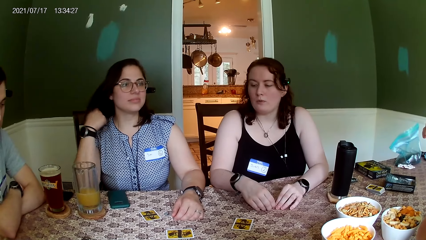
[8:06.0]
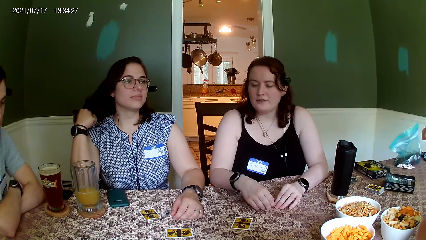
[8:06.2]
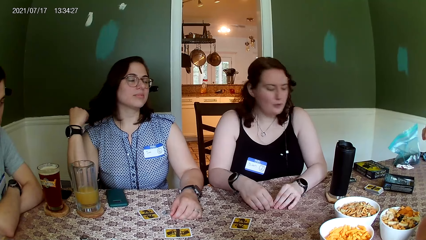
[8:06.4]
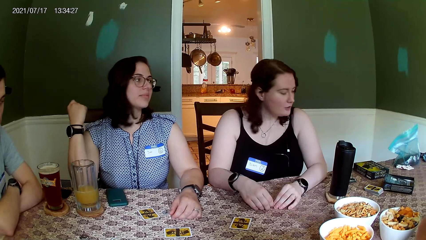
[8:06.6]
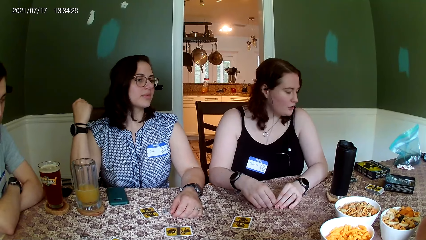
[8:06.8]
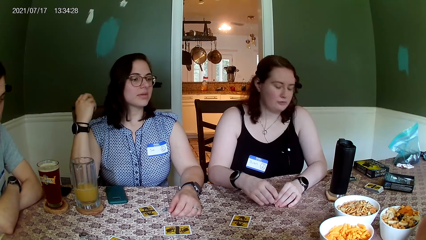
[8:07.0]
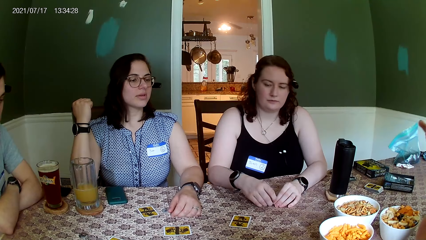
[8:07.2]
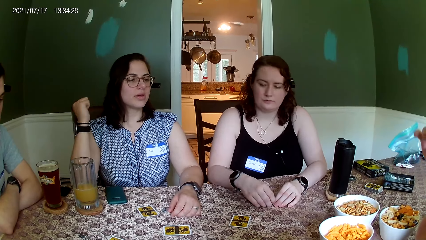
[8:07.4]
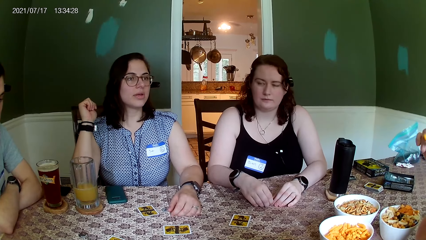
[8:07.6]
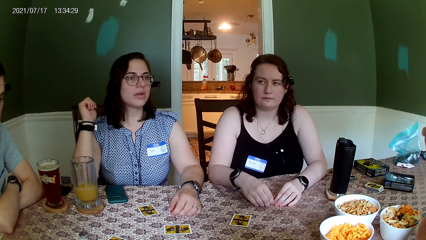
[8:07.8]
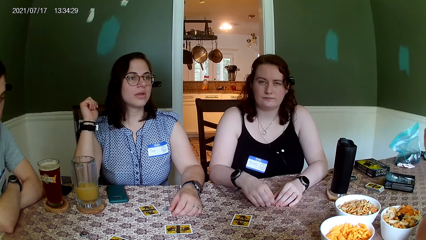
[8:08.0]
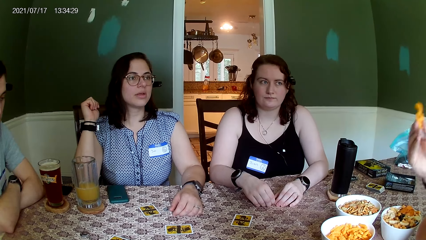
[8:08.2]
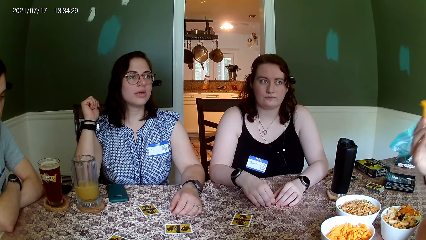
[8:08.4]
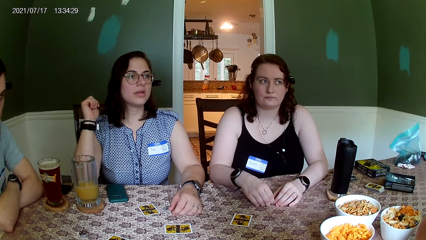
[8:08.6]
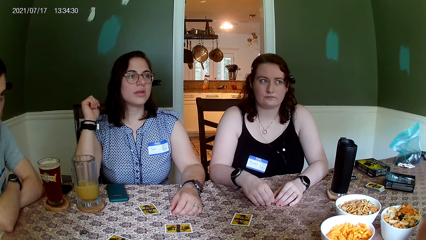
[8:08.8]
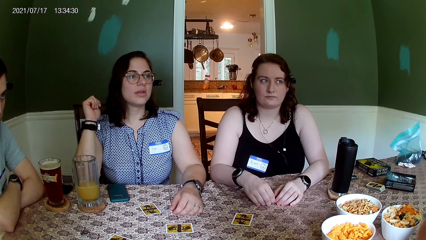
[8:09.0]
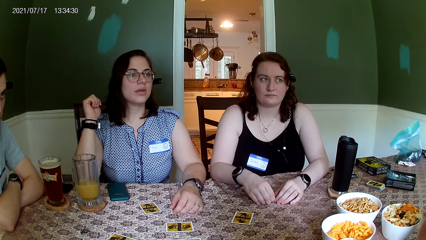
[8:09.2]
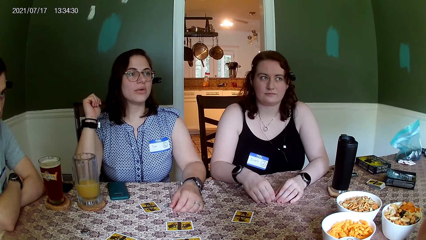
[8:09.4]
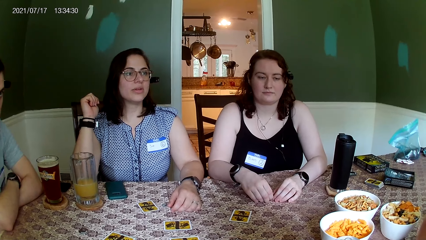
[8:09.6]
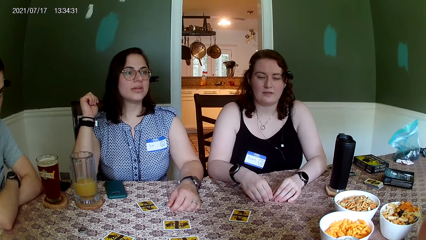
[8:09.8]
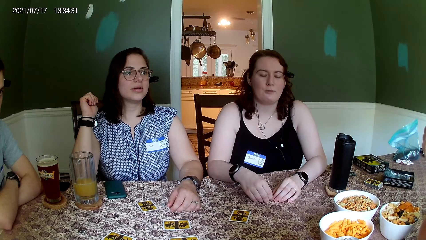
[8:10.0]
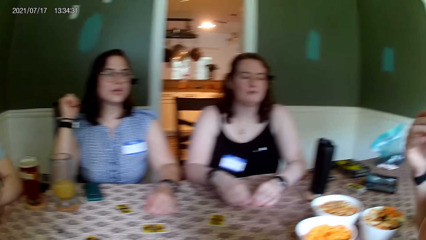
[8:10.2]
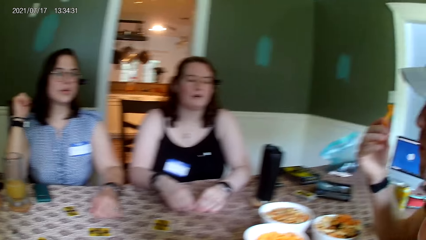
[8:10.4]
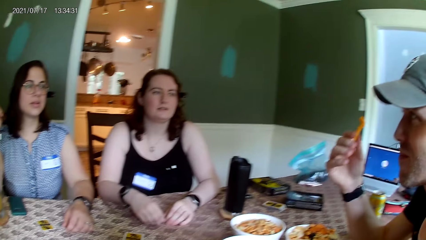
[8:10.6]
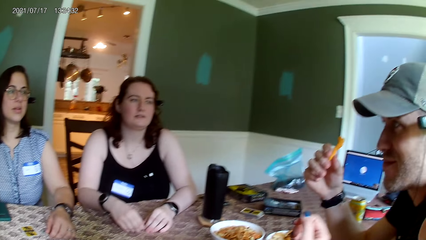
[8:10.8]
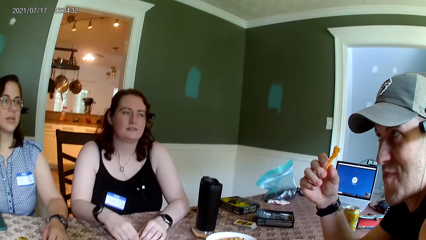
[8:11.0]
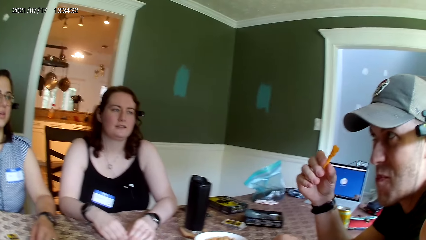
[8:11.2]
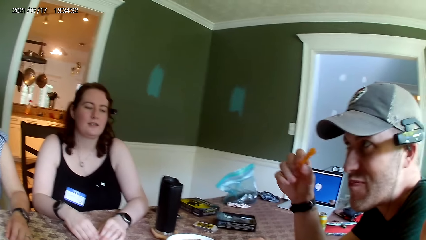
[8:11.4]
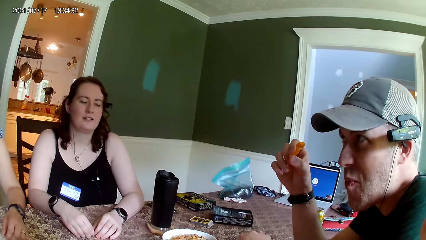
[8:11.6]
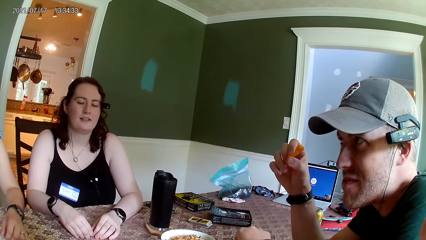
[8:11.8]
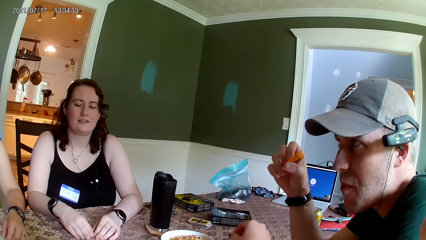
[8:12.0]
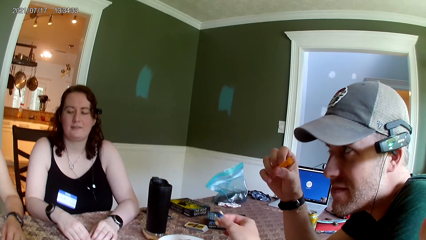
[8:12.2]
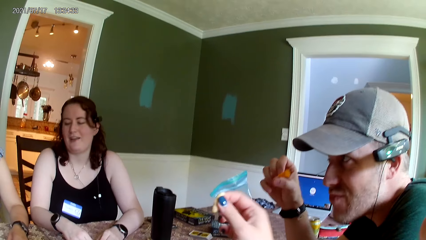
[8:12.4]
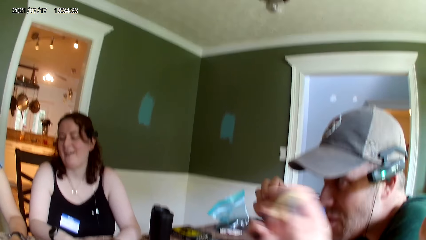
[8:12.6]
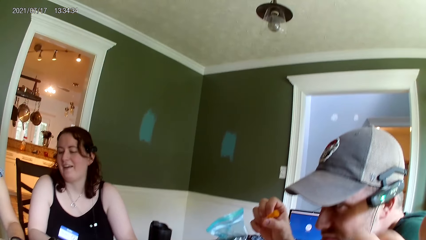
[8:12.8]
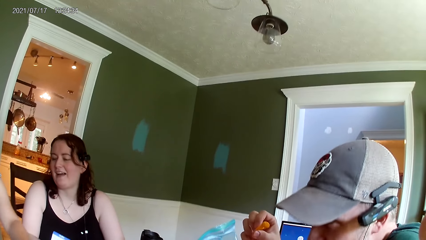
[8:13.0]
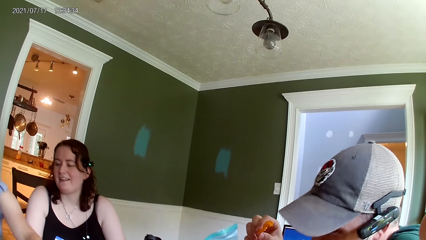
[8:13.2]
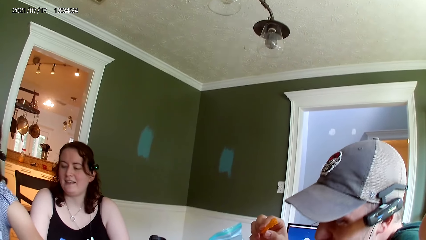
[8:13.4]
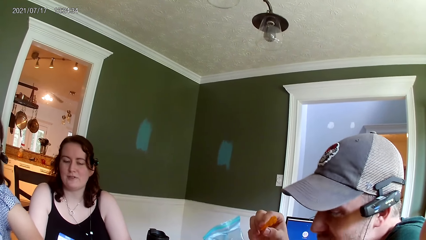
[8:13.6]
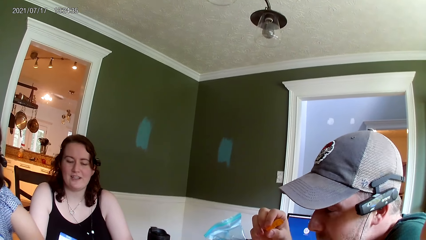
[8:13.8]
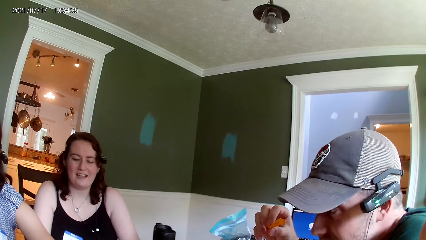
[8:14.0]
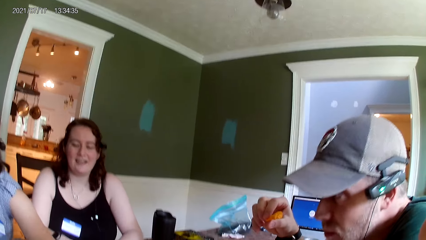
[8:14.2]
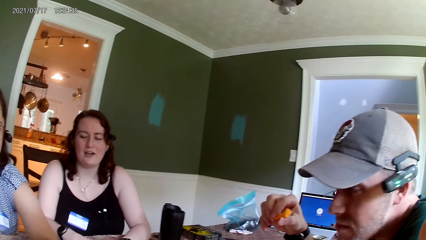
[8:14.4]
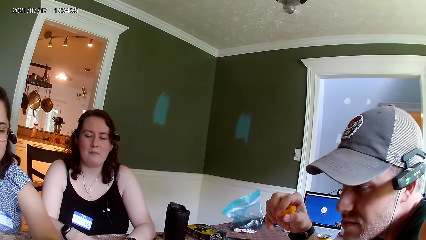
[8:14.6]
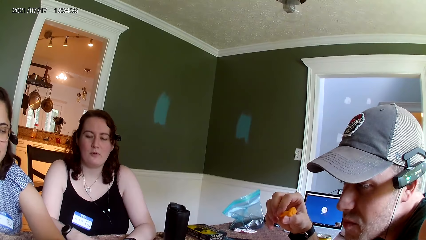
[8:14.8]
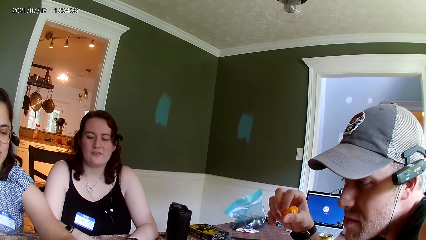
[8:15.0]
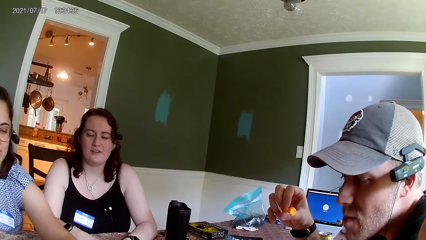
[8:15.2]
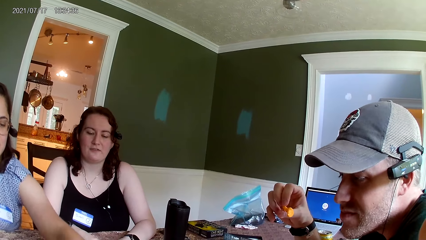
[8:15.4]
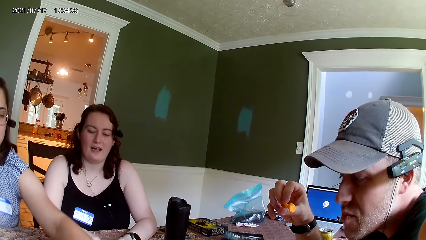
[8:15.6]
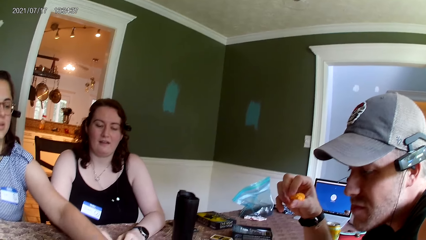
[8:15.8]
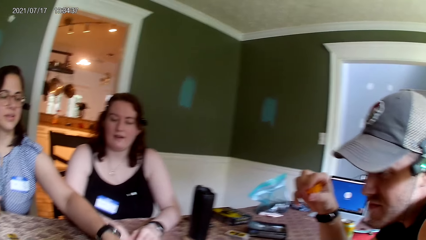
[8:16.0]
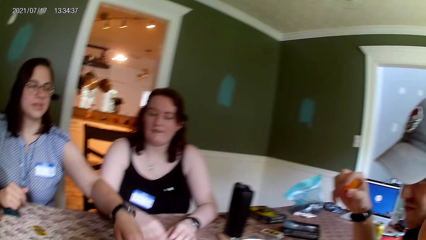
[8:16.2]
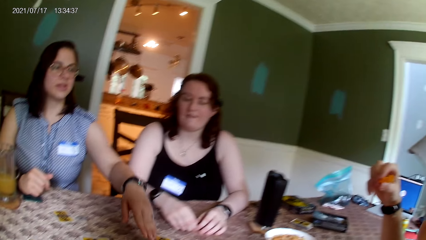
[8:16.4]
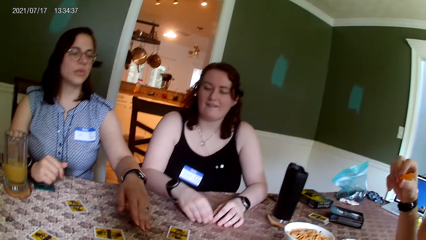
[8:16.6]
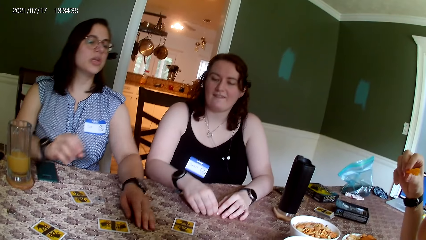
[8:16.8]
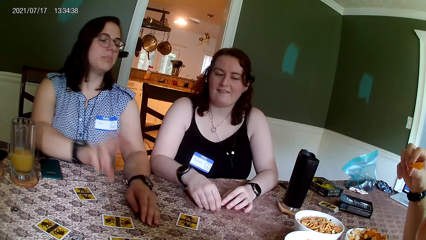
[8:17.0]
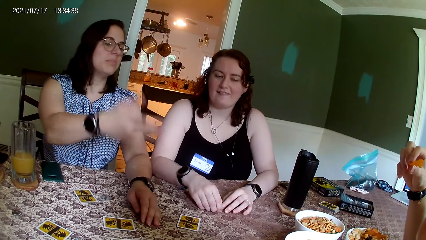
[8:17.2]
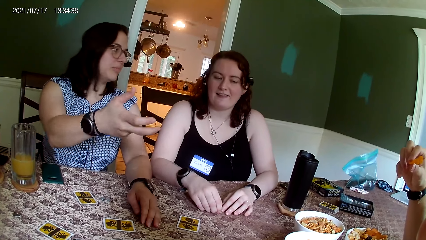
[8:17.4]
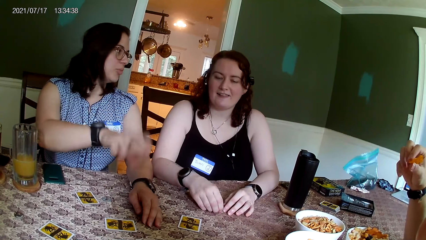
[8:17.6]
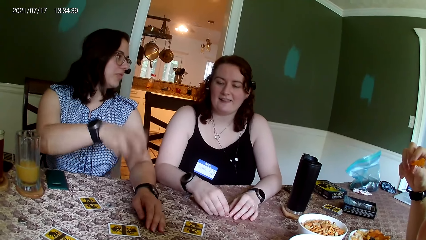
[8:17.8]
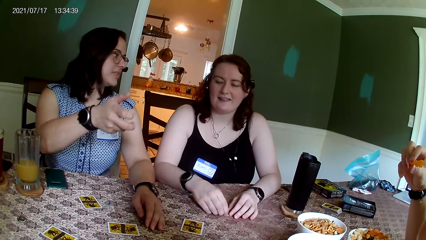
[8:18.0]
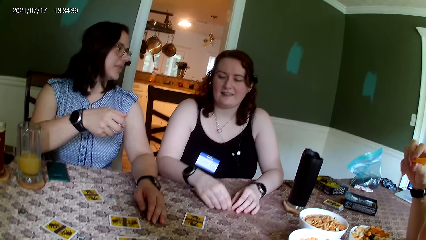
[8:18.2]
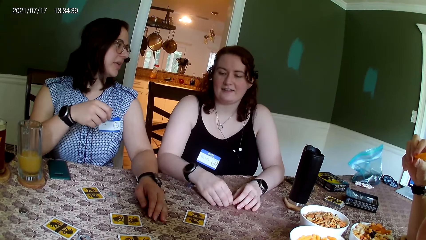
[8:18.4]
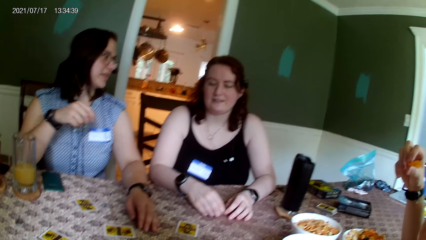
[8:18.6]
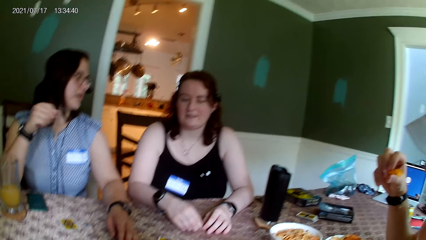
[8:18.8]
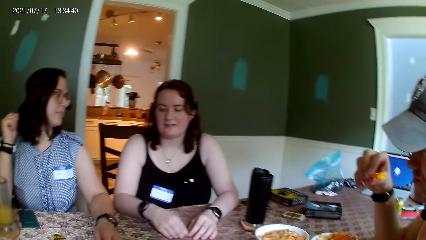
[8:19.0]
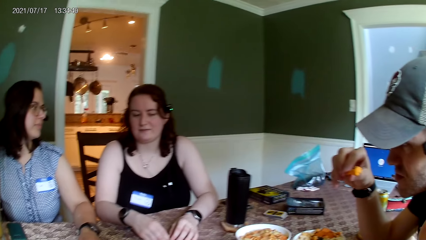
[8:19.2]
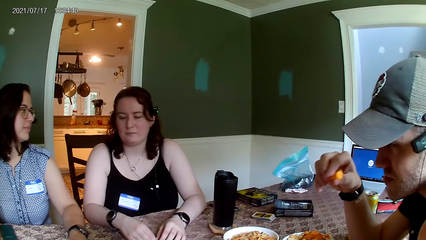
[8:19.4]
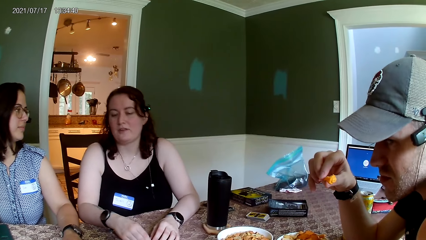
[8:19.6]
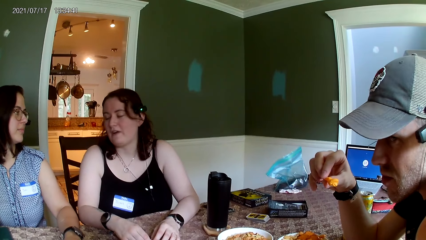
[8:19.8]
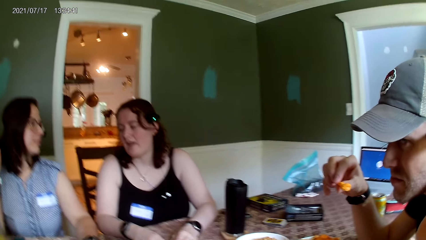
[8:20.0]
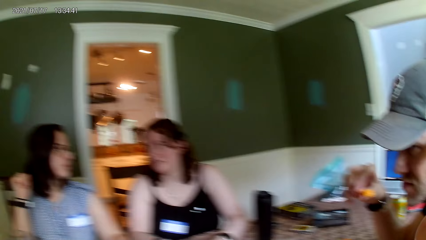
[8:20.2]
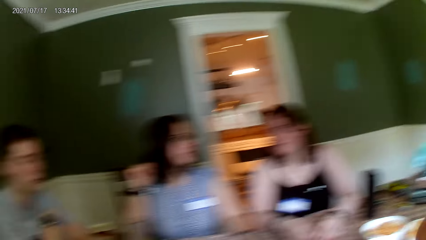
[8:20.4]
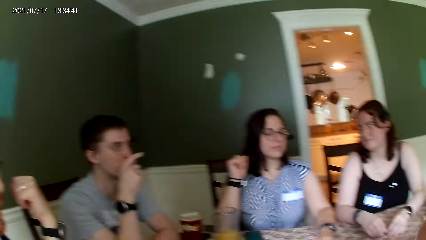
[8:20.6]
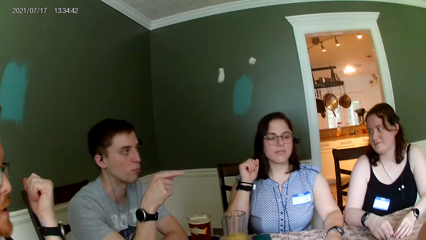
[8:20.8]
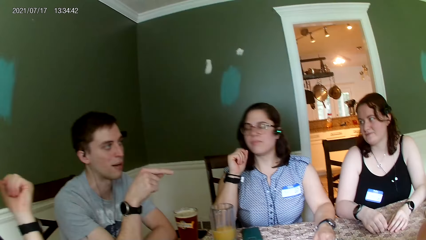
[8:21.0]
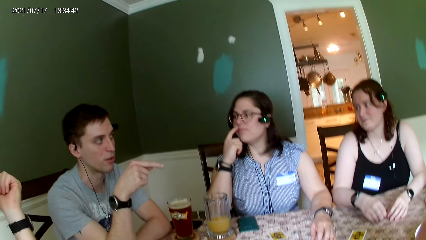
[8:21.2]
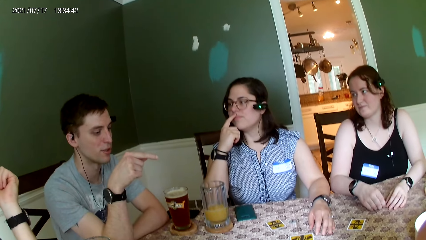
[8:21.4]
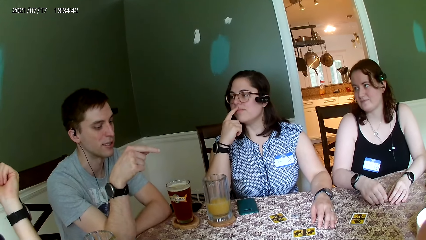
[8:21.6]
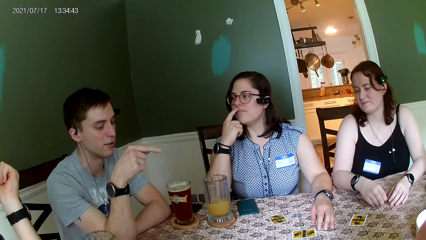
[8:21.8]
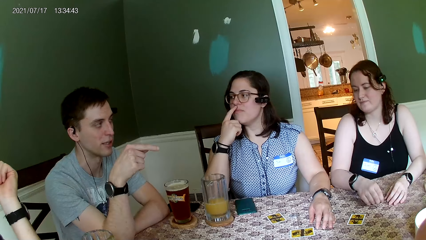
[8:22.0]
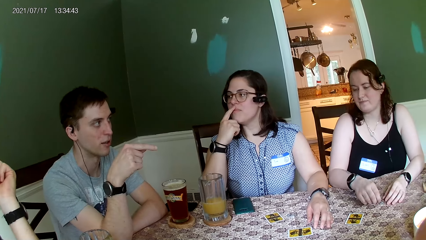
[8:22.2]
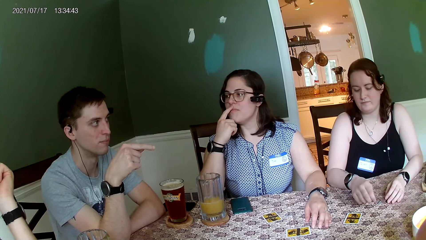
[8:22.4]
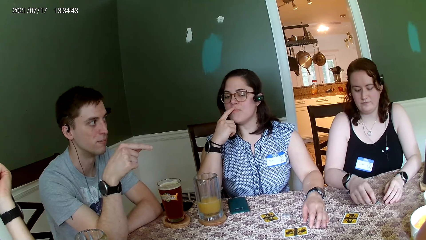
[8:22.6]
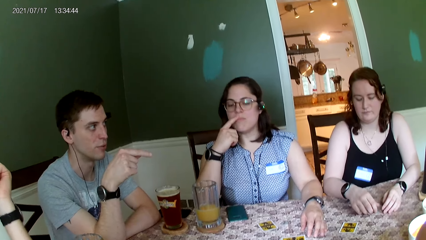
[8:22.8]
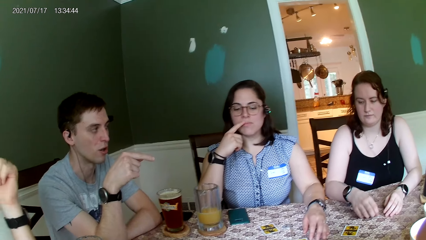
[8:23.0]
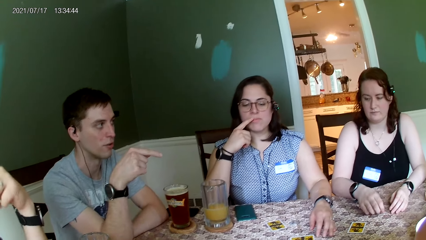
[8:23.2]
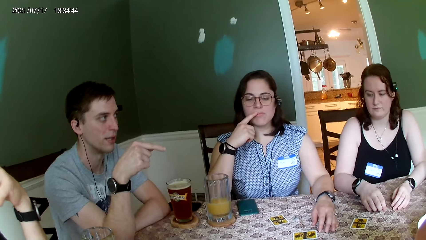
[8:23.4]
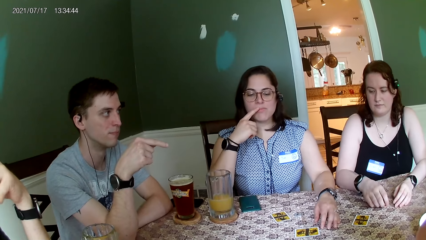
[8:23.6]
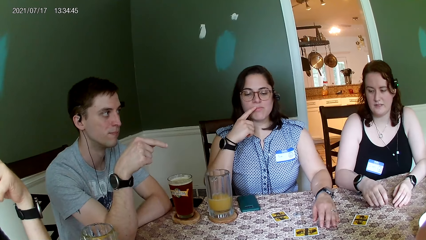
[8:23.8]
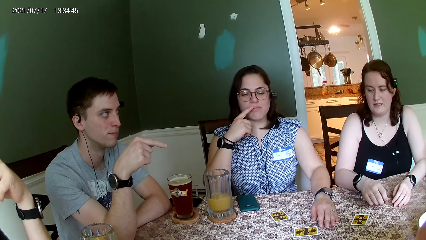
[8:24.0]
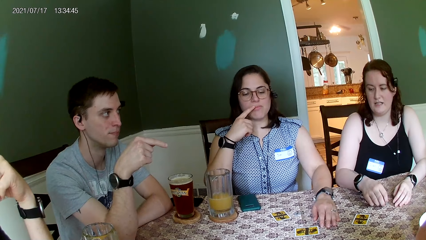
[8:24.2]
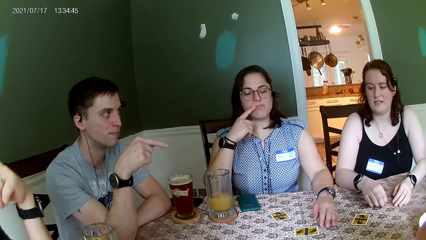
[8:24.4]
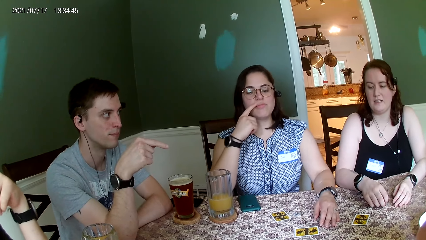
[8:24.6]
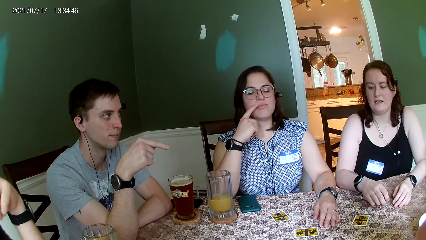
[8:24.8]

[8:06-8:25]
The camera wearer eats the snacks from the bowl with her right hand. A woman interacts with the group of people. The woman moves her hand.
